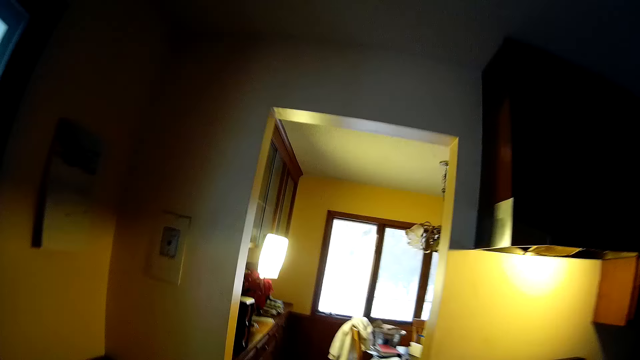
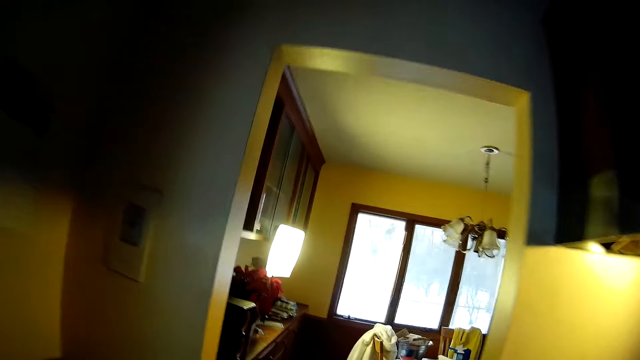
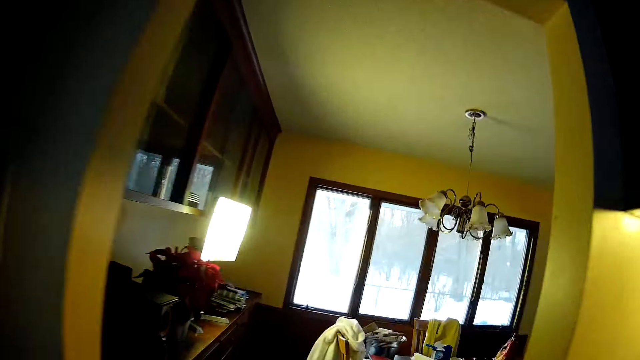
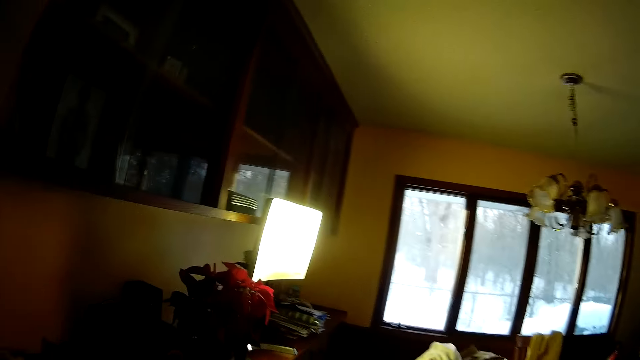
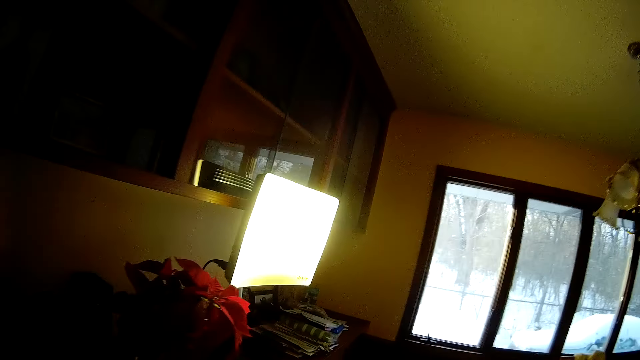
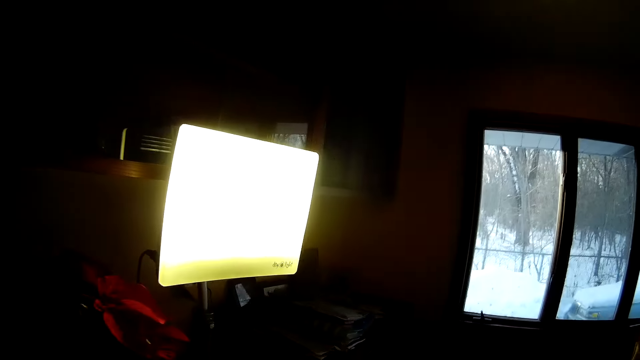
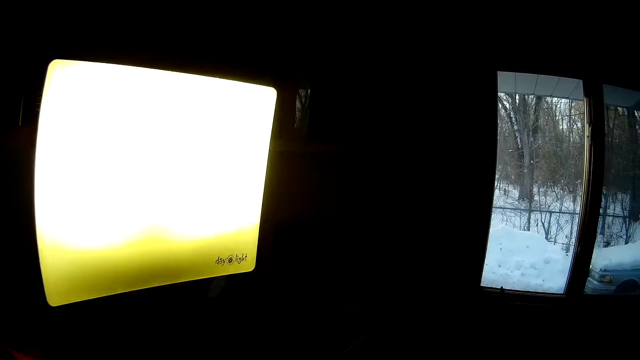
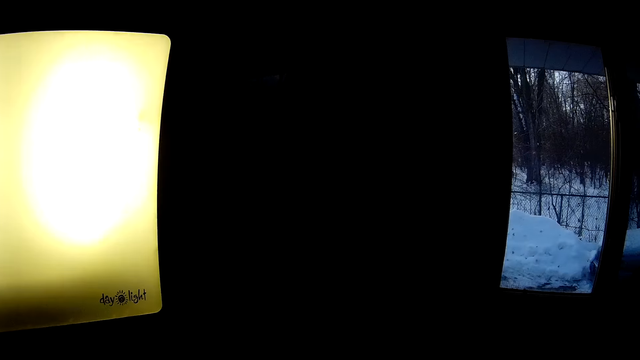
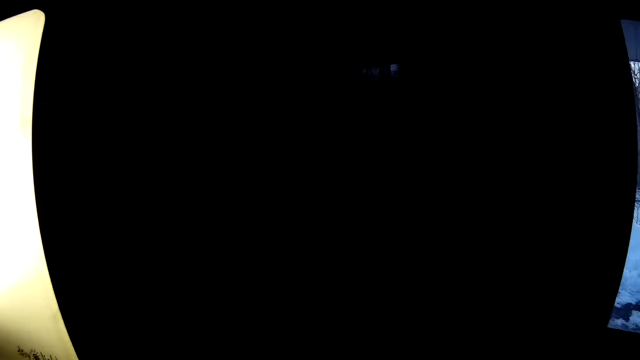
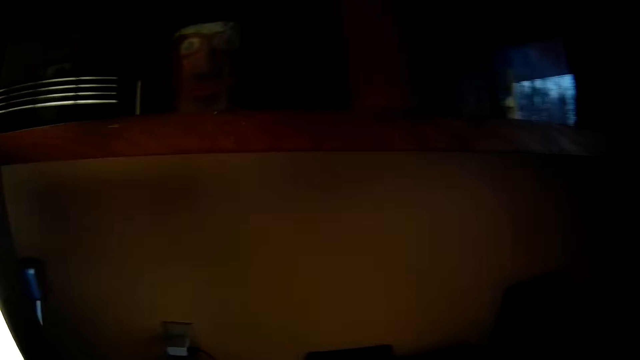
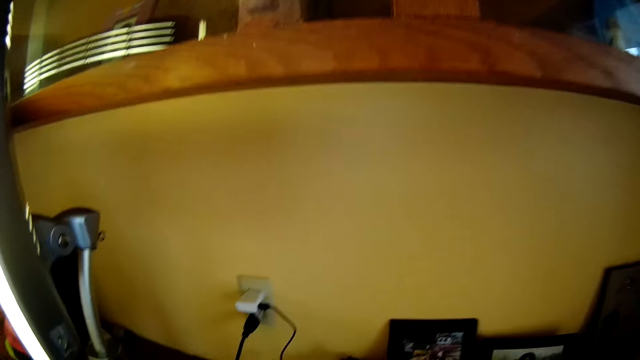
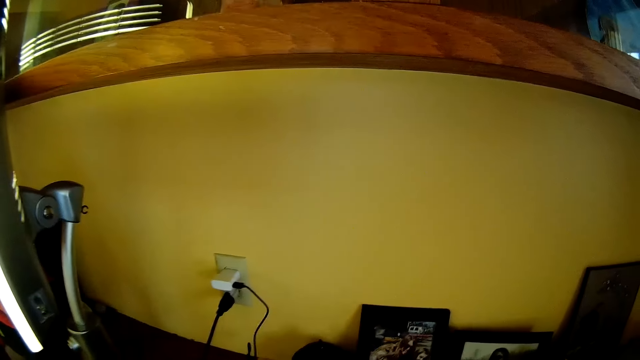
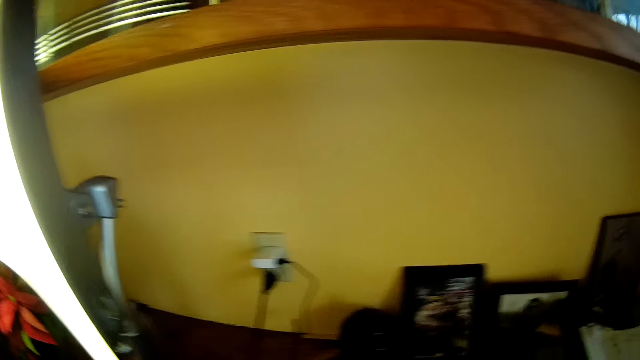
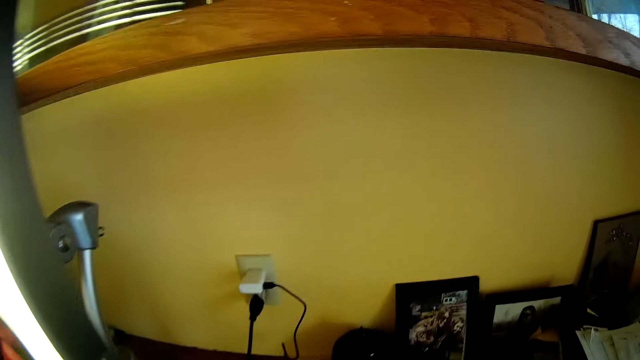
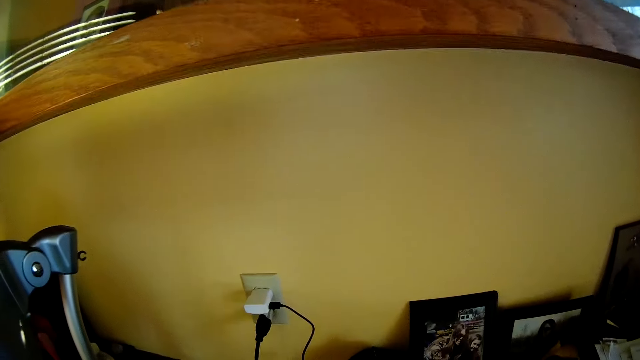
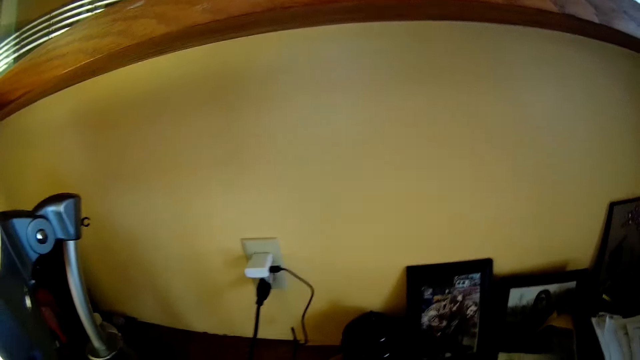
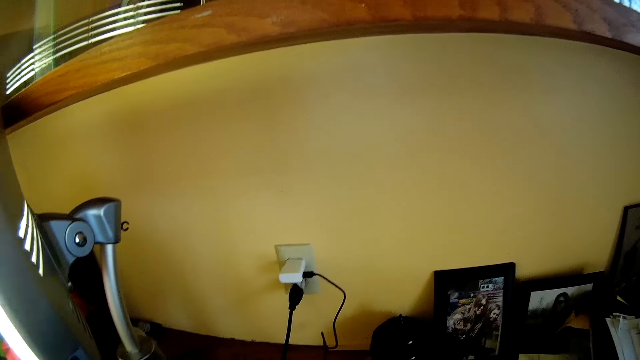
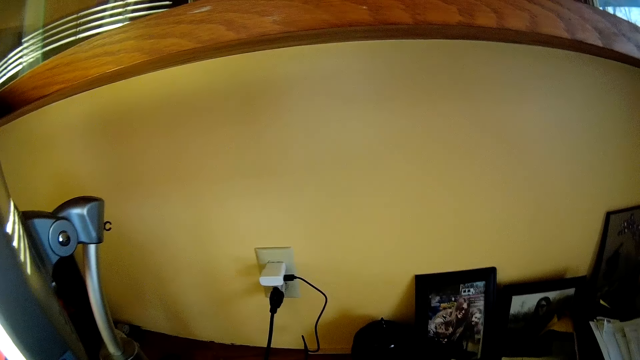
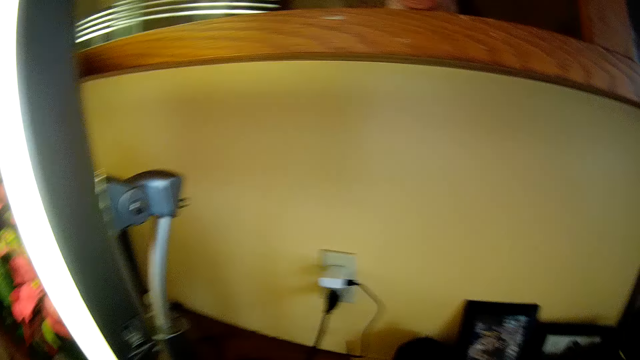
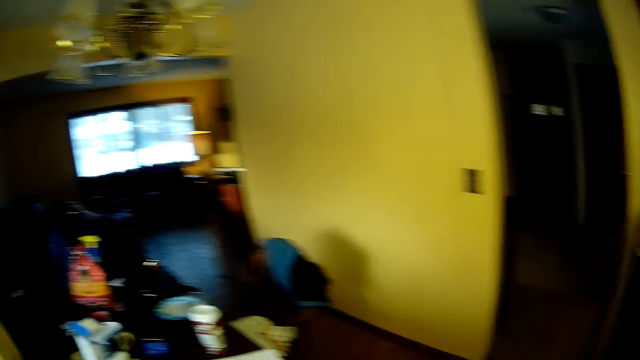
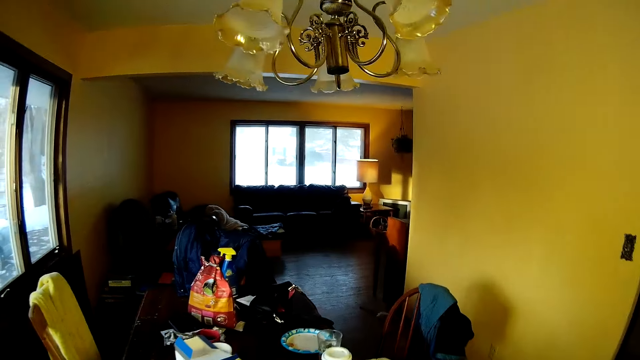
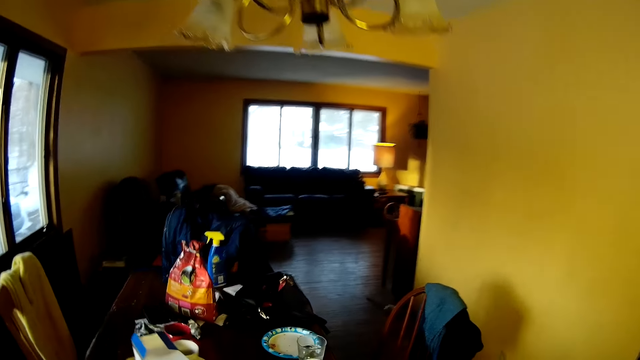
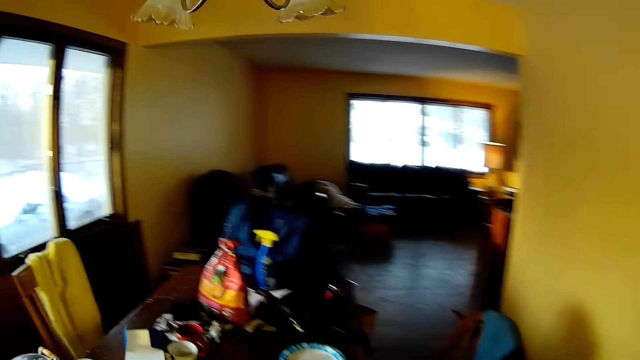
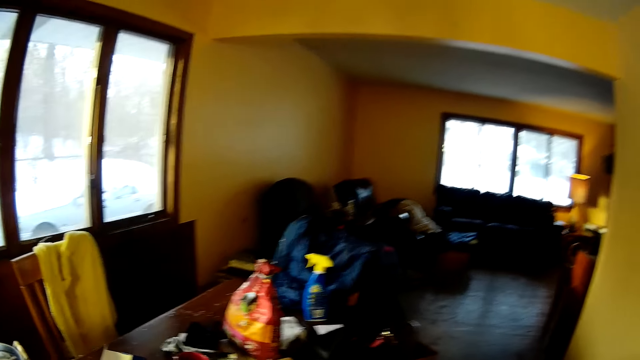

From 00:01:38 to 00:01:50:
The camera wearer walks out of the kitchen. They look around.

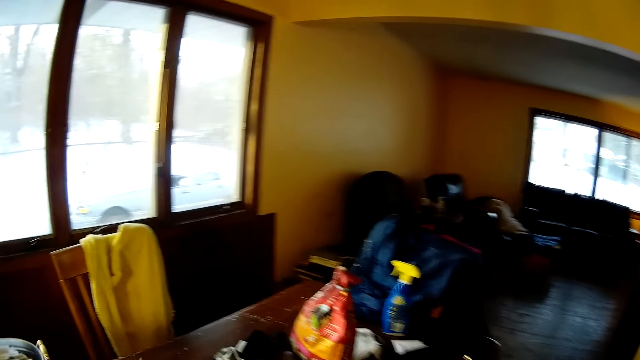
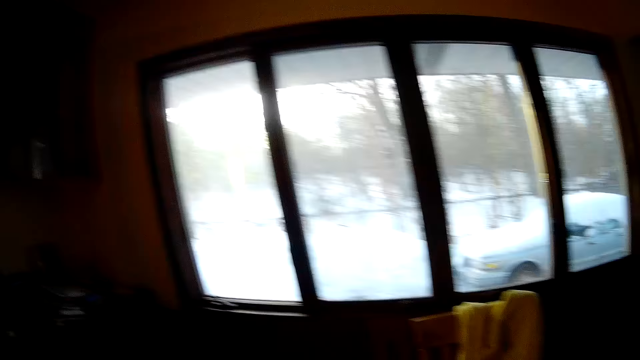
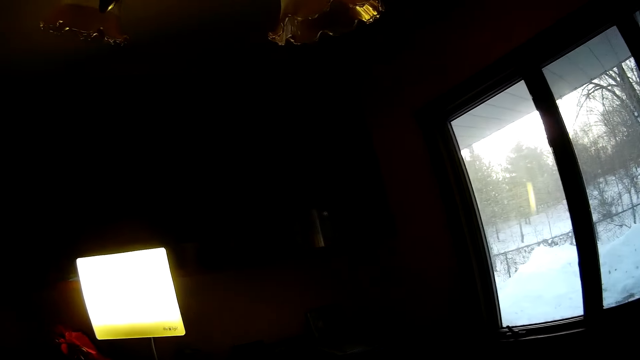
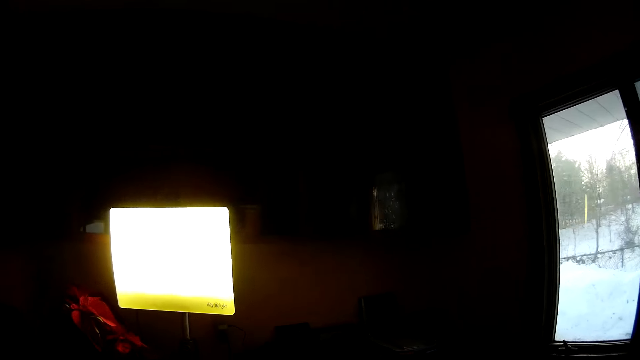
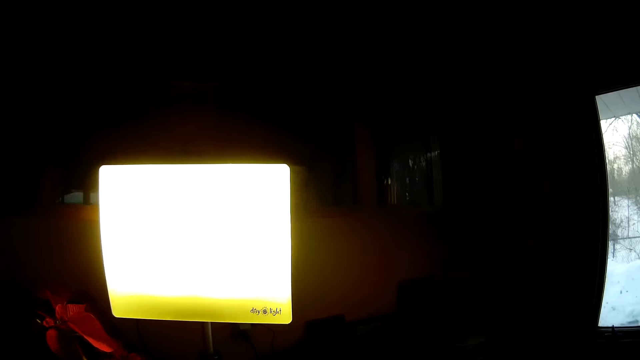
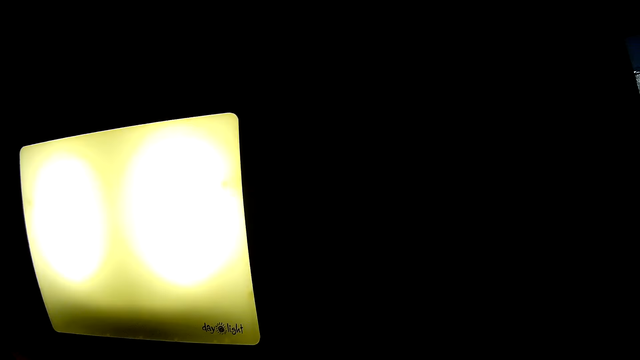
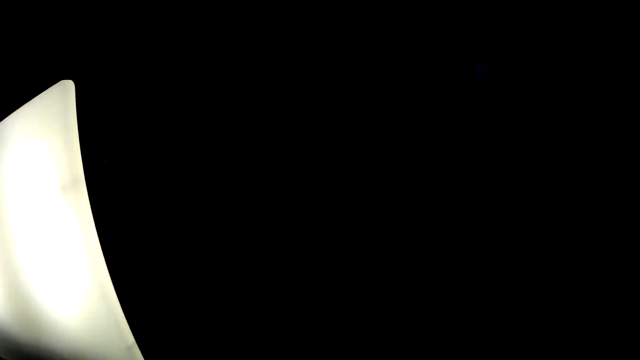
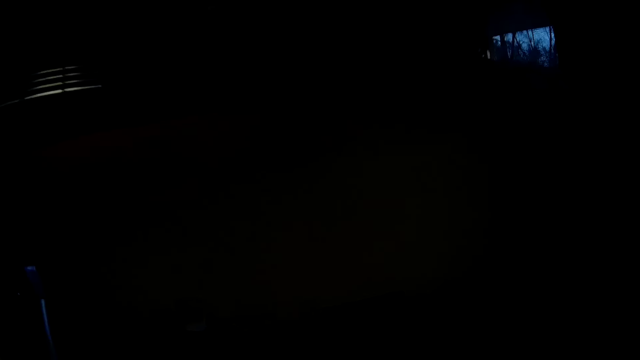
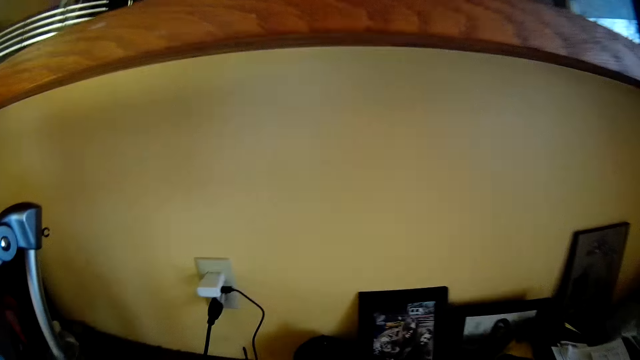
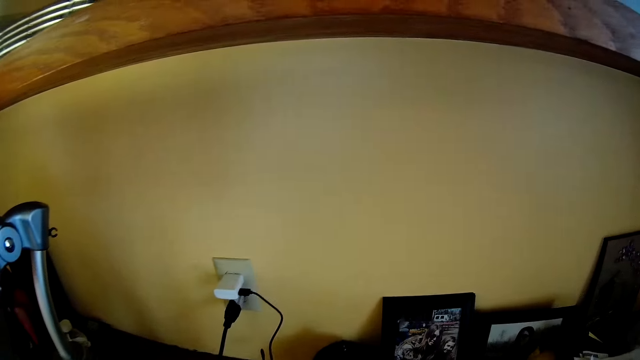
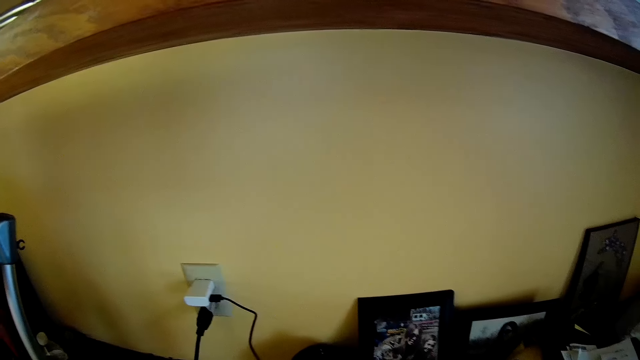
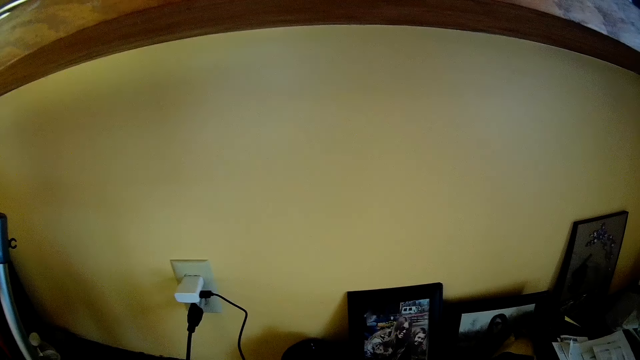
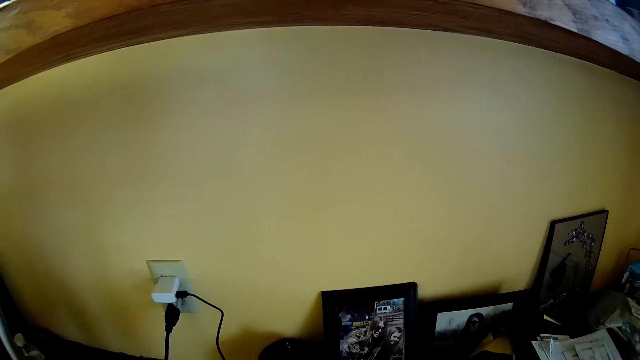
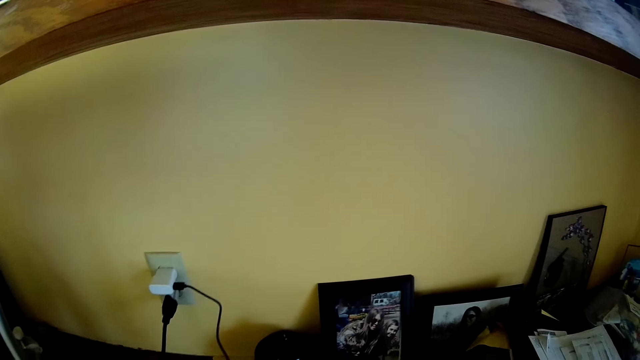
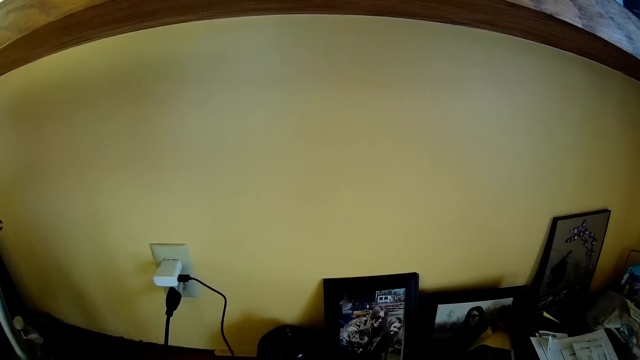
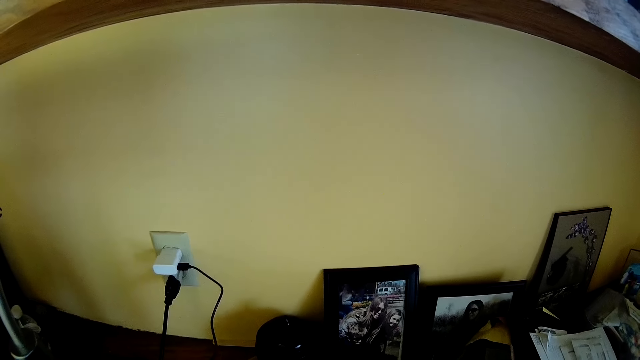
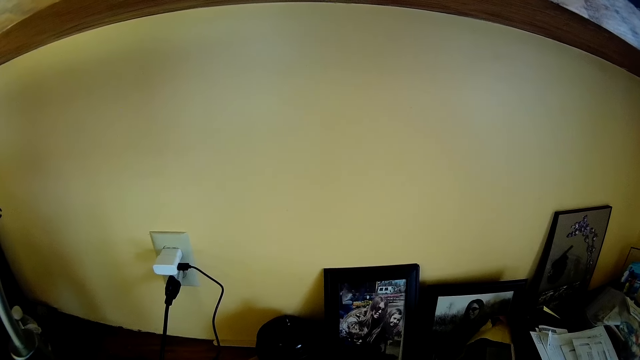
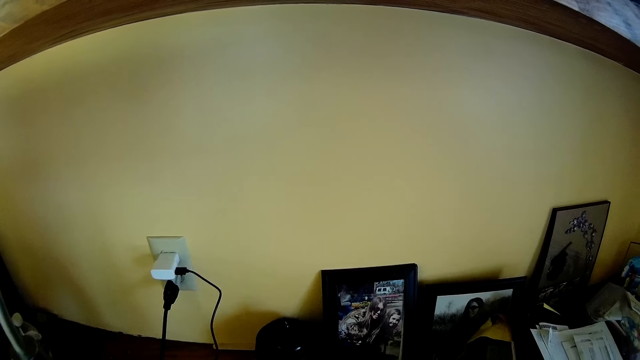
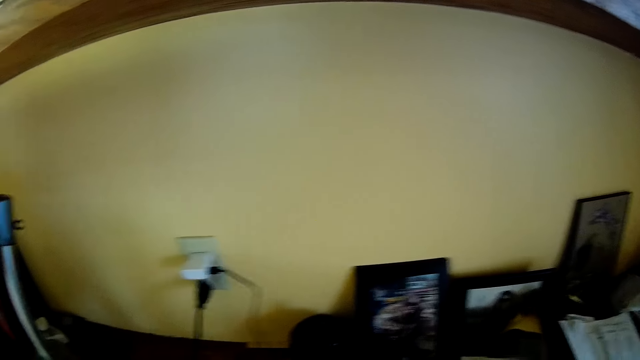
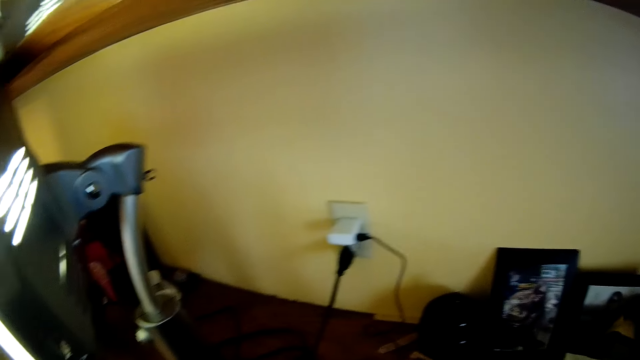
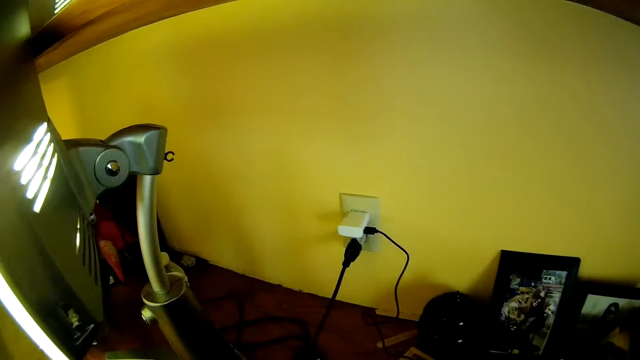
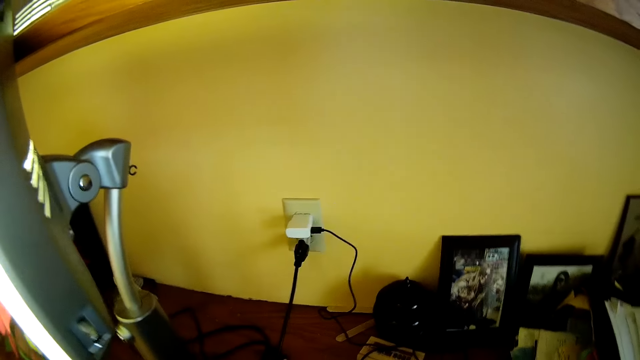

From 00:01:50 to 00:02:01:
The camera wearer pulls the cord on a charger with her right hand. She swings the USB cable.
